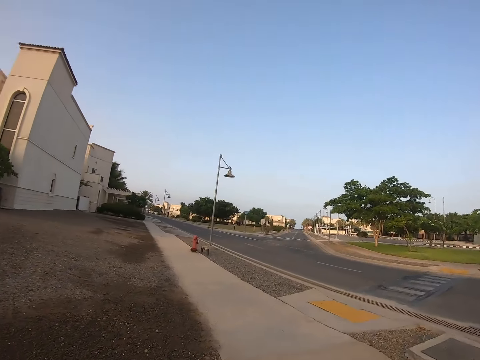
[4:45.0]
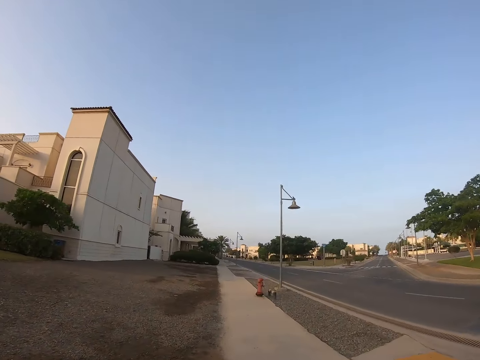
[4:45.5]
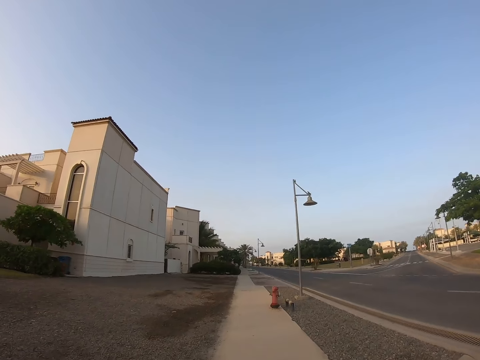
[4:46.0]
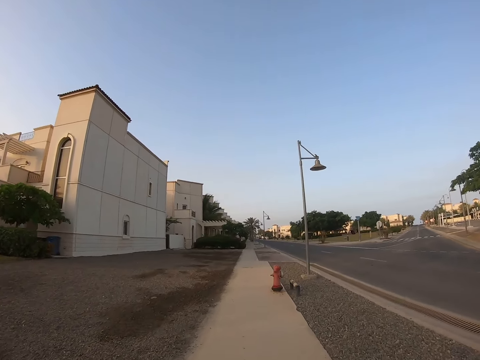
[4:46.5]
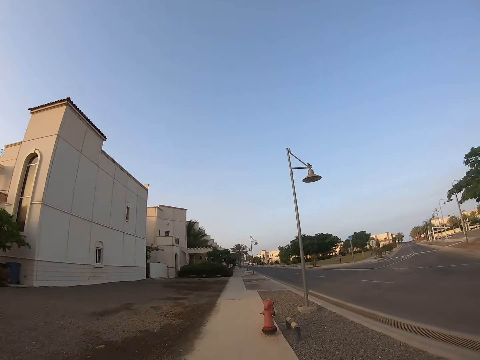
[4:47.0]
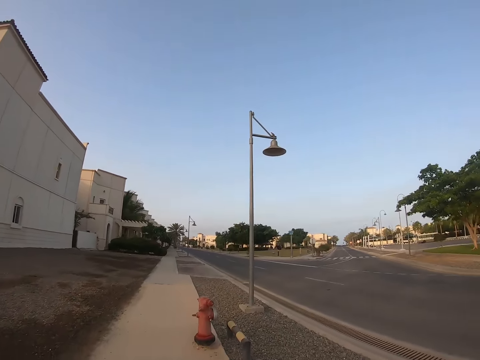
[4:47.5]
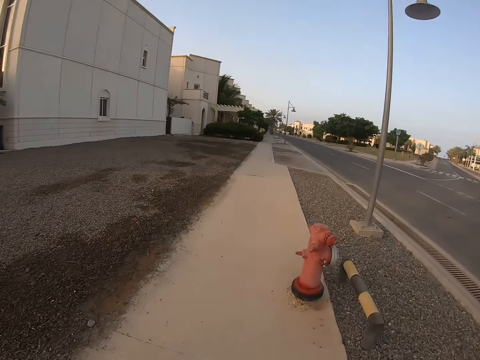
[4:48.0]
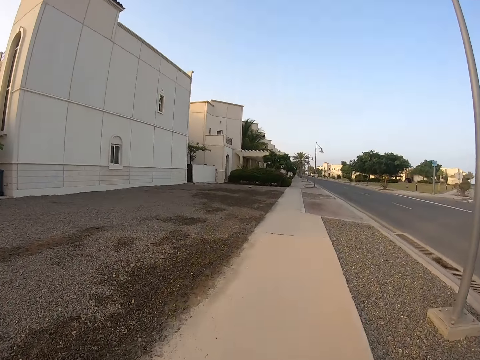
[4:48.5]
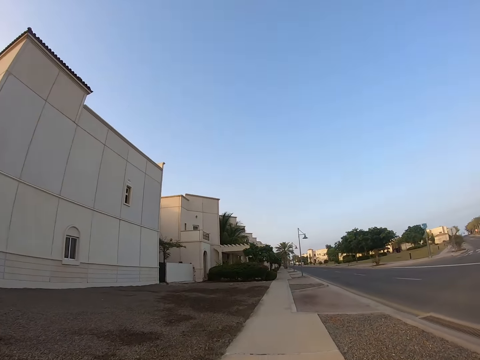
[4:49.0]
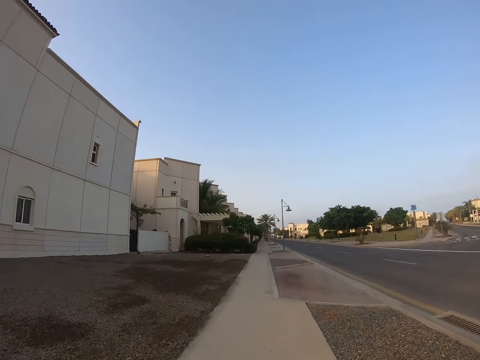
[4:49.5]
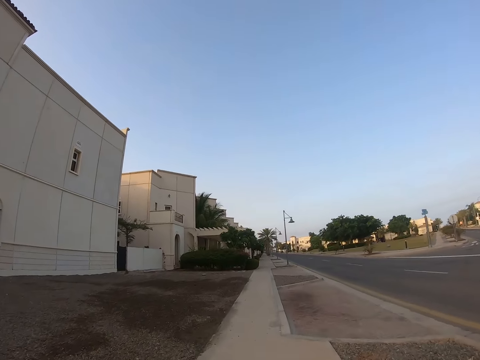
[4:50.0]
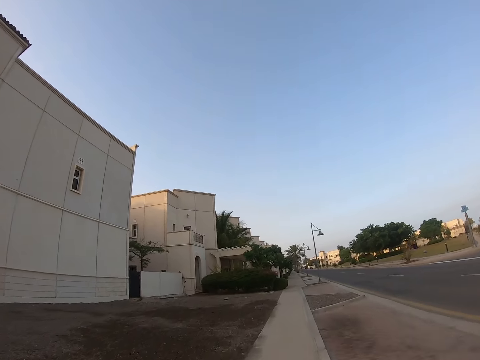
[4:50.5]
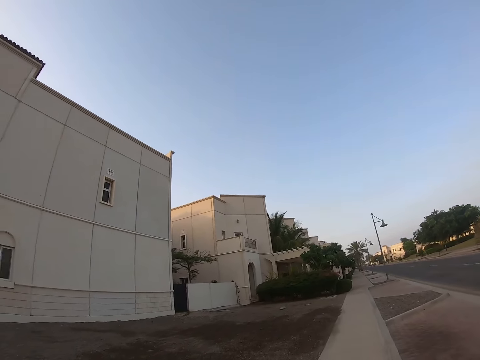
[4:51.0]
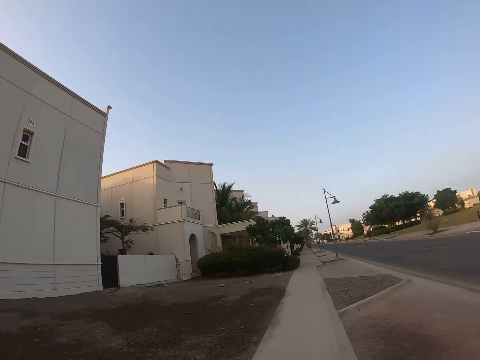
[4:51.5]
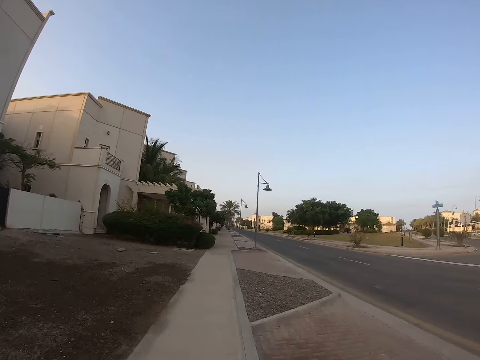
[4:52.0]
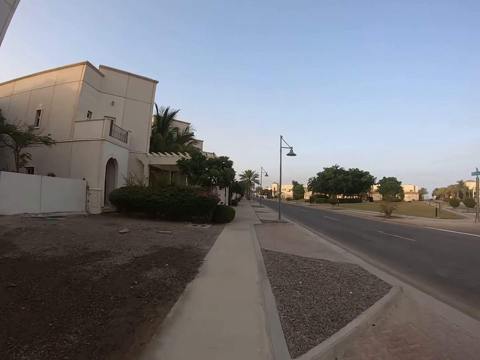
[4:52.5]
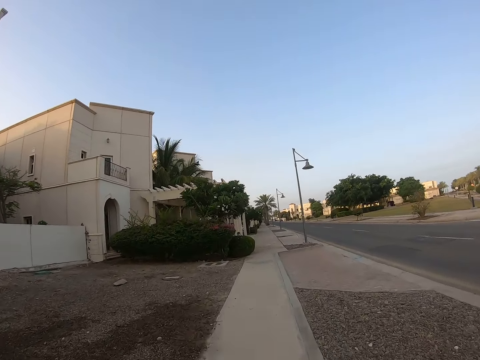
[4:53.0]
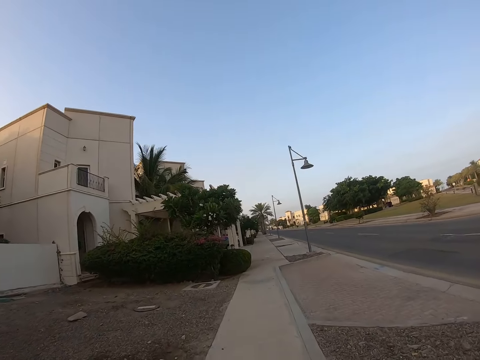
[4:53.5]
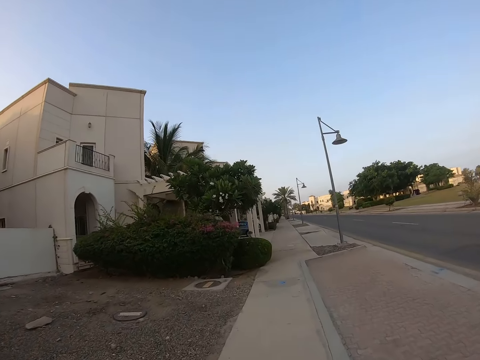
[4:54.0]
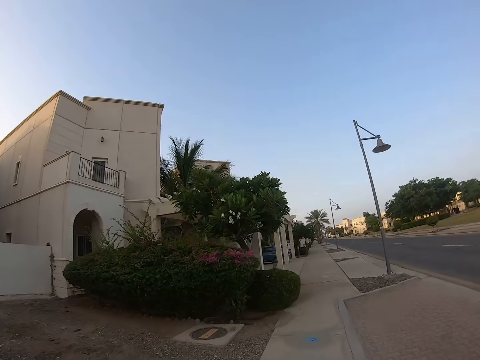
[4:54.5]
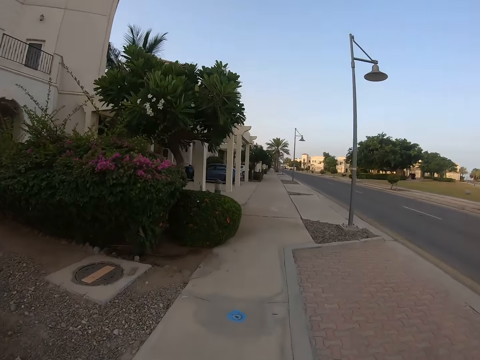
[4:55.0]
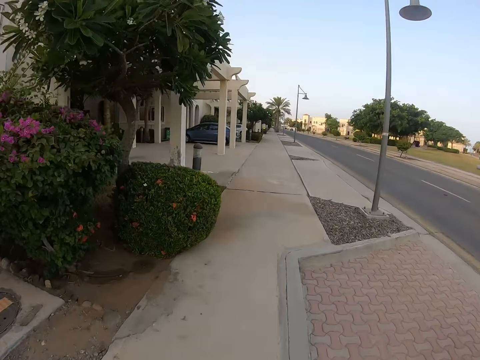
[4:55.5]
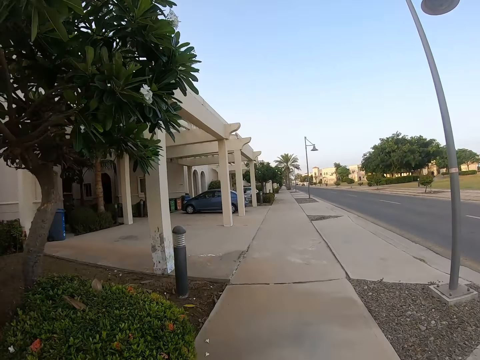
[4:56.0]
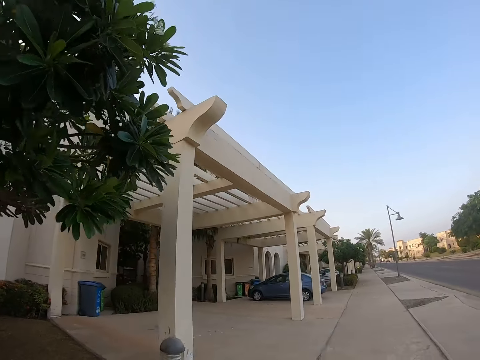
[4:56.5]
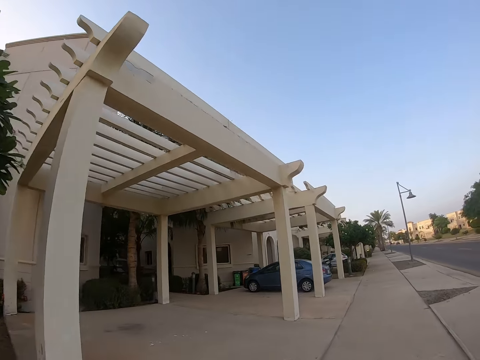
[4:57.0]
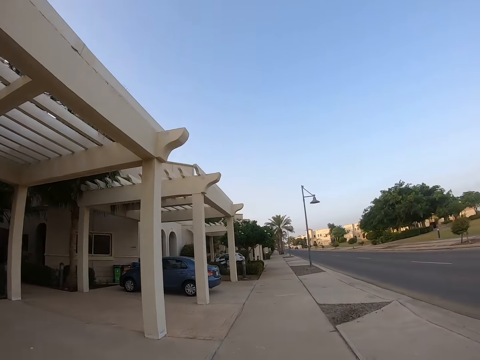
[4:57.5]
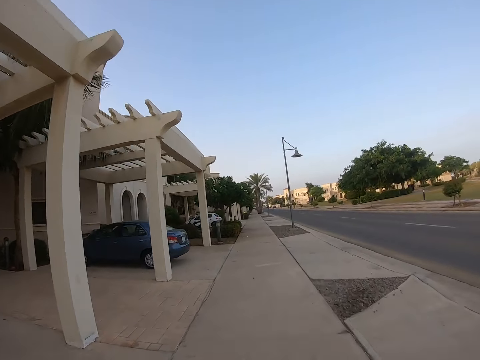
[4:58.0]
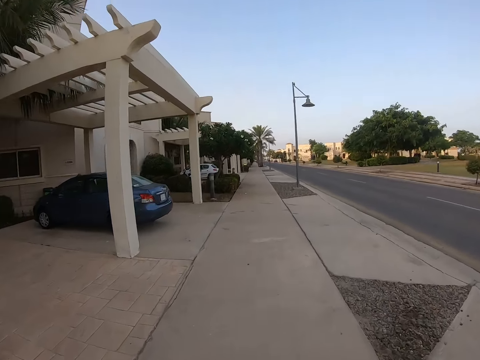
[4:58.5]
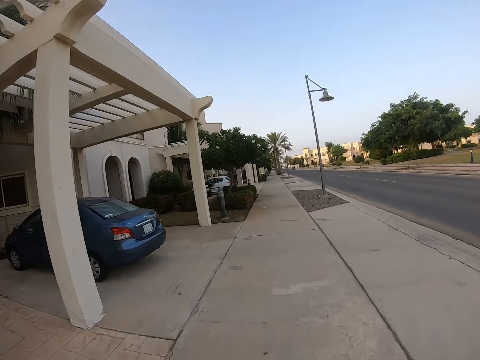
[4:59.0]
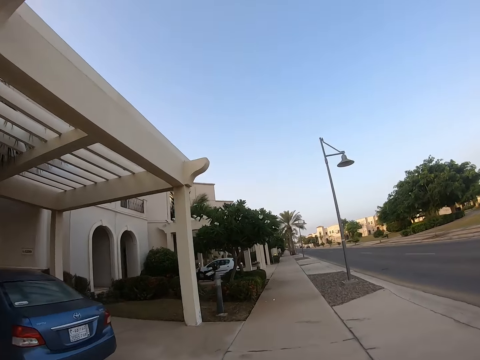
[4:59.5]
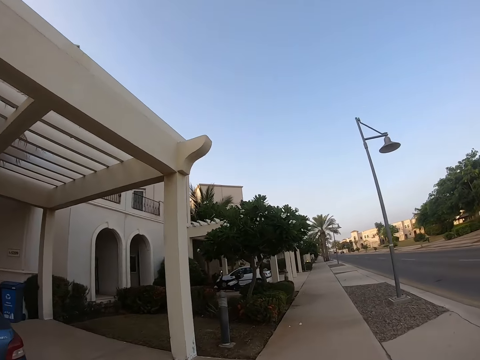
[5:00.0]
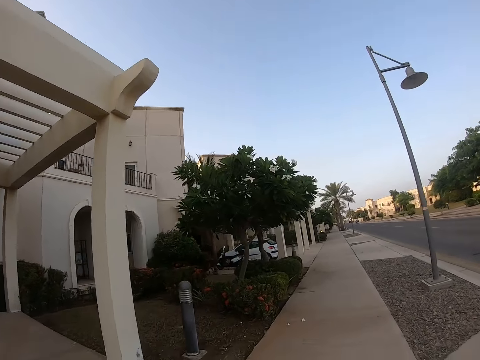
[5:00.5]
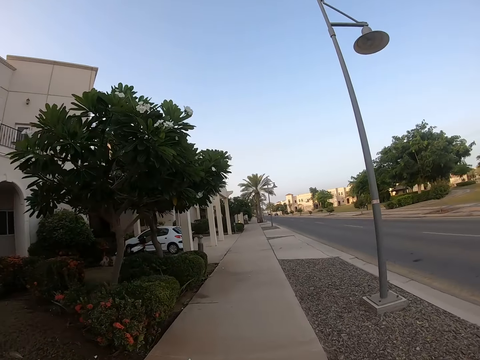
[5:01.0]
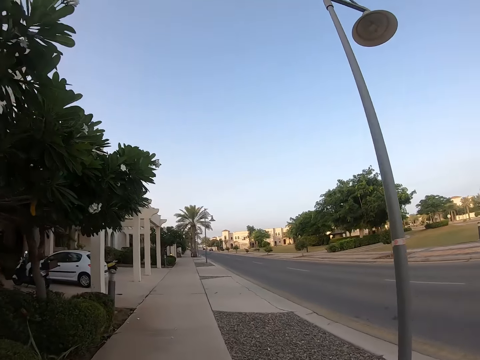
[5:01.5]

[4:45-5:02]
The camera wearer runs on the pavement. They look around. They run on the pavement.

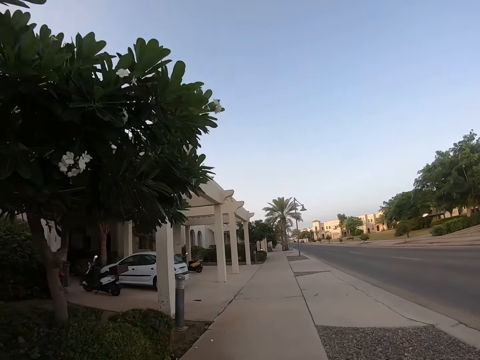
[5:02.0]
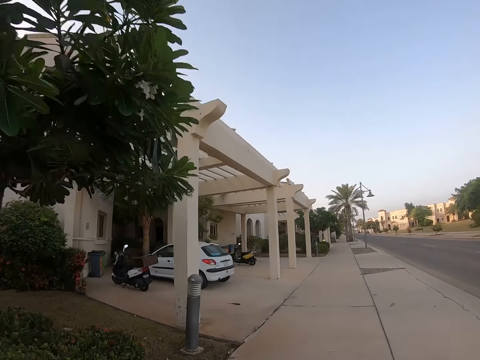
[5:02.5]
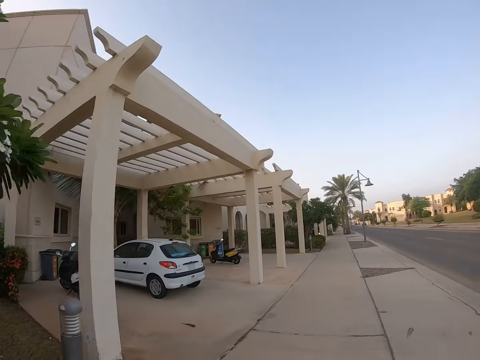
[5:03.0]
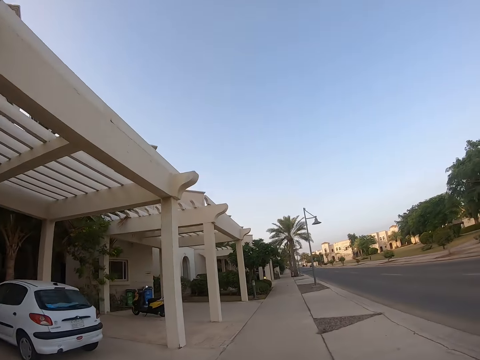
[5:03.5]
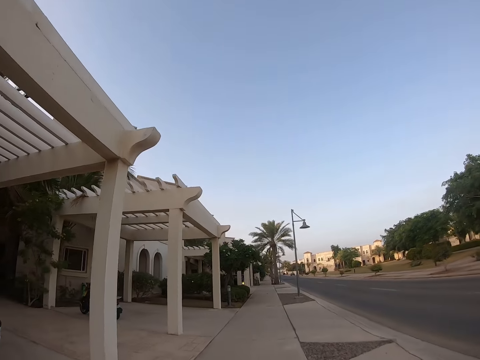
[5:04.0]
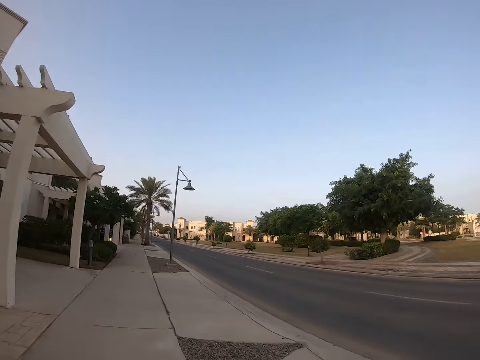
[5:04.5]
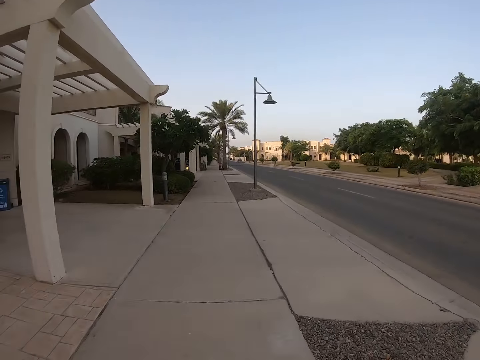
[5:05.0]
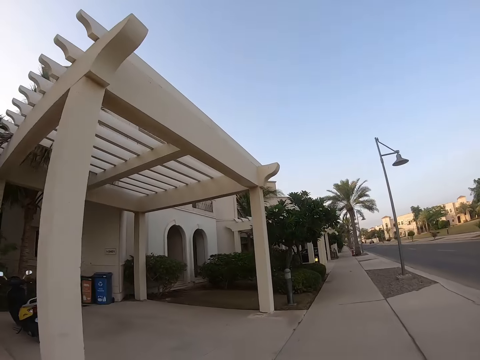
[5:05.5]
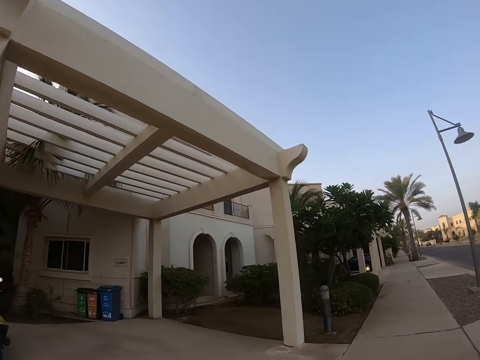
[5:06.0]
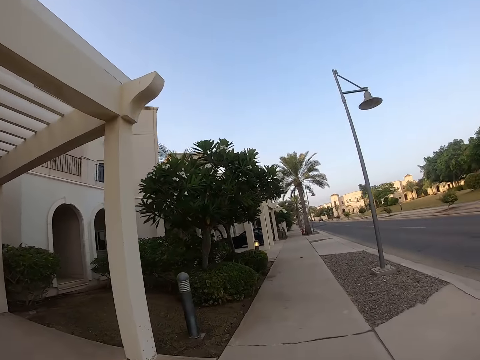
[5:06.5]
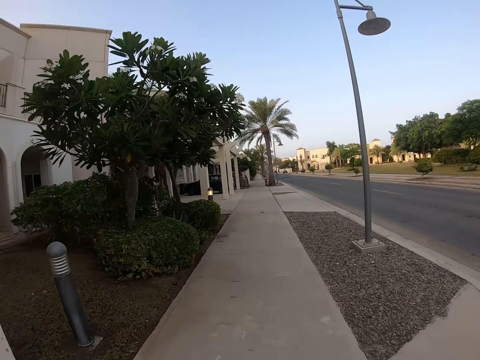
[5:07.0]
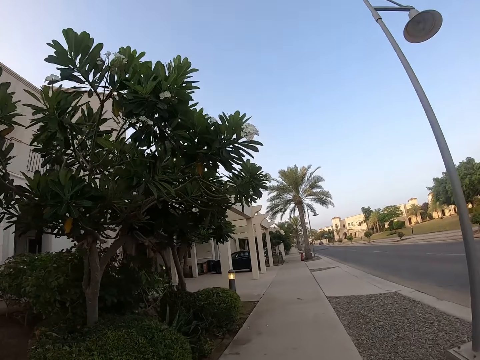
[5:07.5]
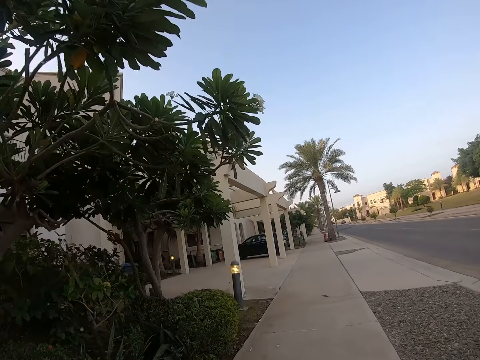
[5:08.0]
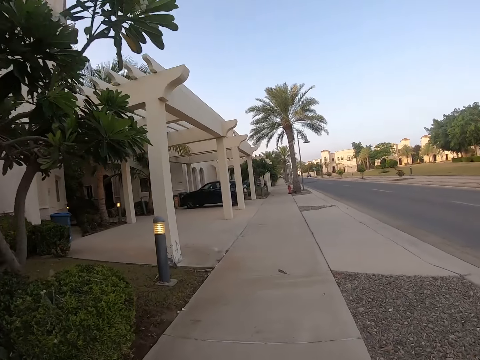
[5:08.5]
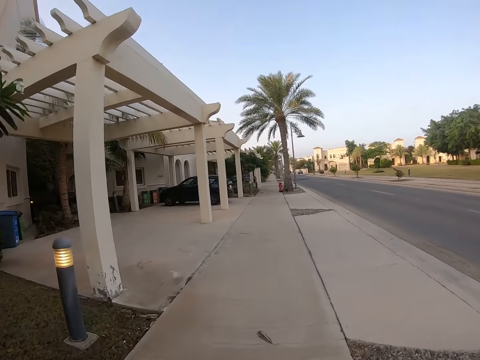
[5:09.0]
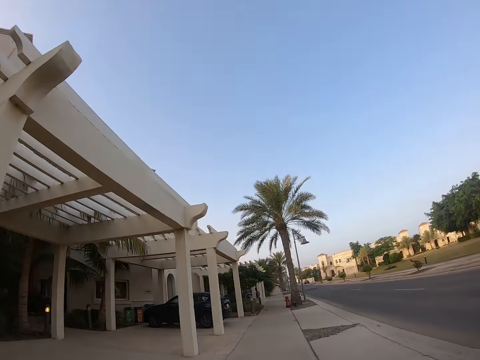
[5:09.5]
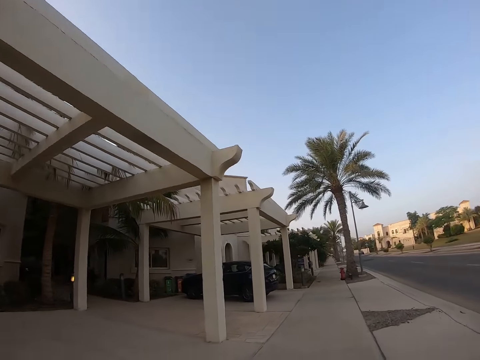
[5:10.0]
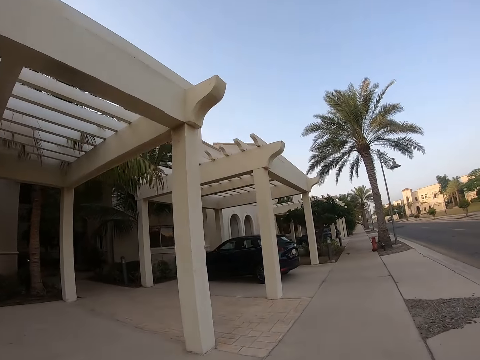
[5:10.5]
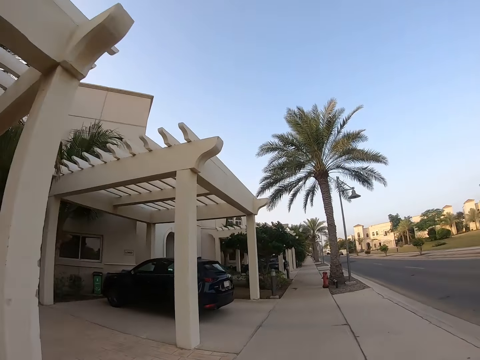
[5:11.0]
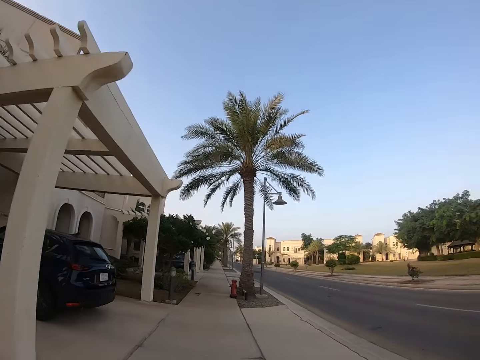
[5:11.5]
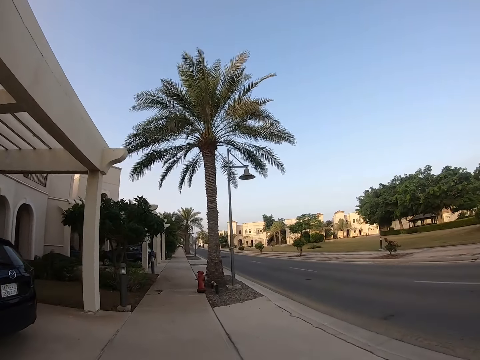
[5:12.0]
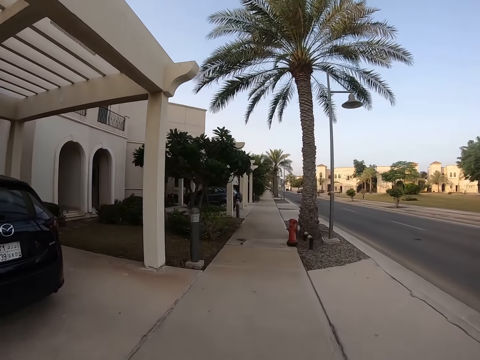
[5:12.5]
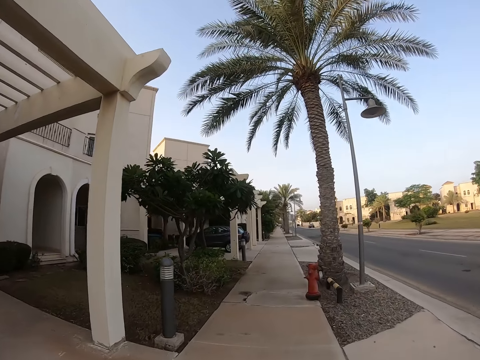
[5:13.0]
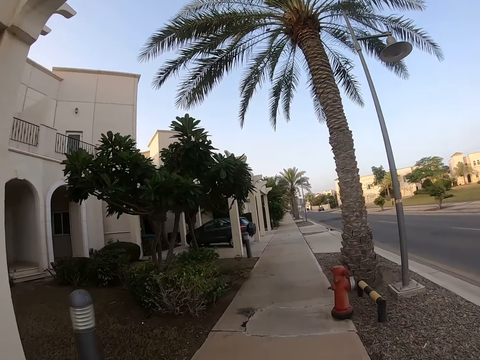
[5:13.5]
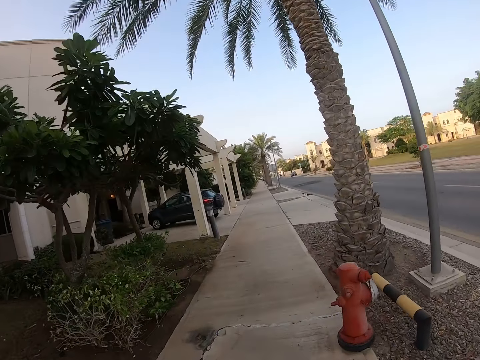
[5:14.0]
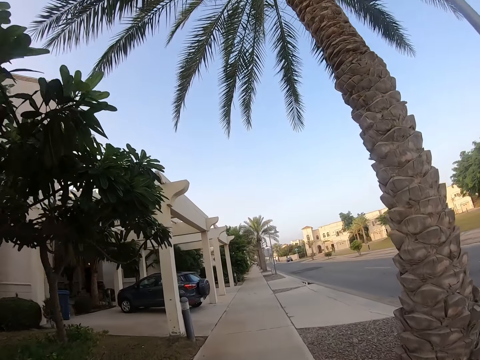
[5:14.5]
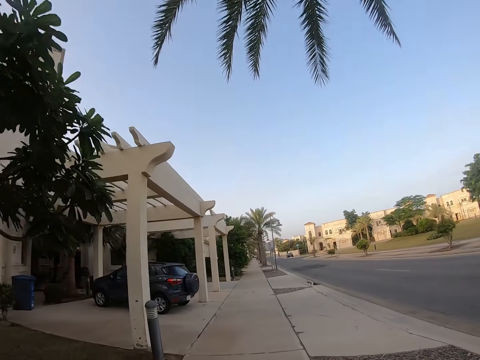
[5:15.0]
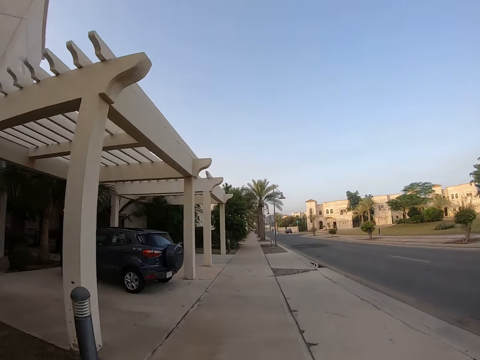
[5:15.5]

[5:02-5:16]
The camera wearer looks around. They run on the pavement. They look around. They run on the pavement.
